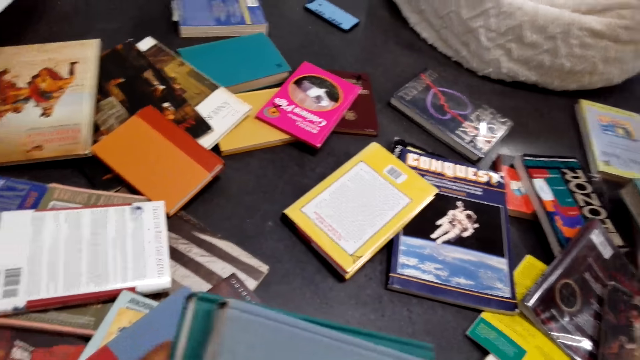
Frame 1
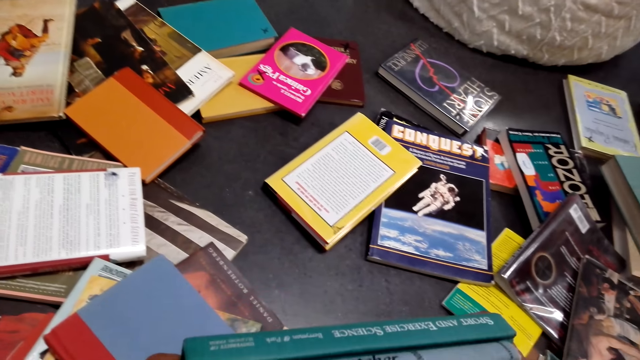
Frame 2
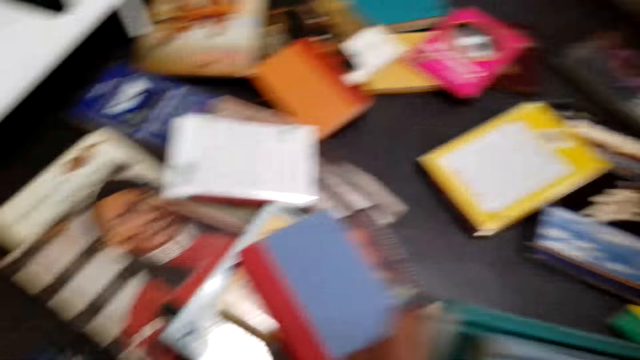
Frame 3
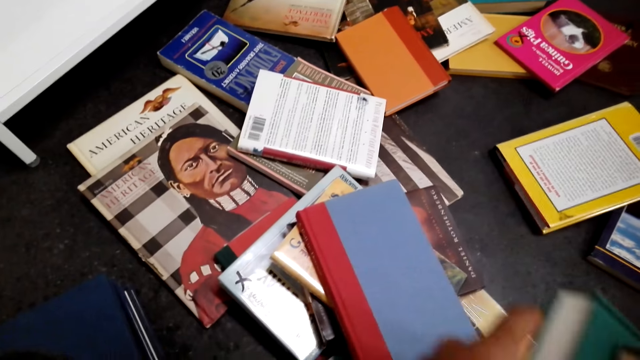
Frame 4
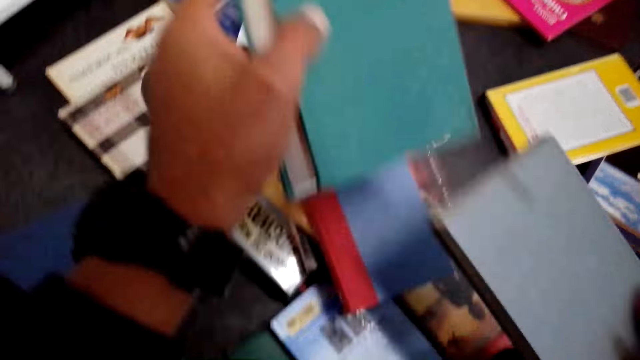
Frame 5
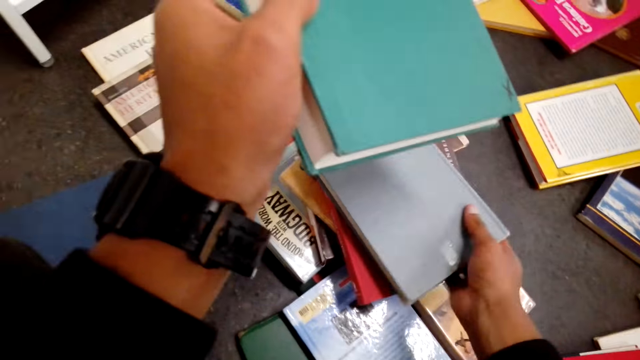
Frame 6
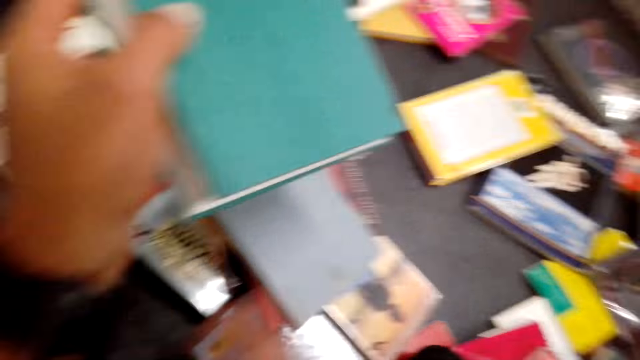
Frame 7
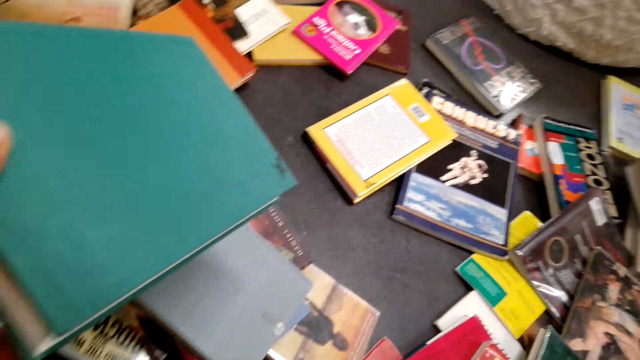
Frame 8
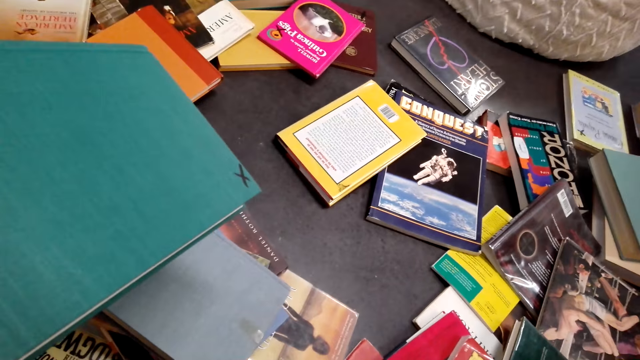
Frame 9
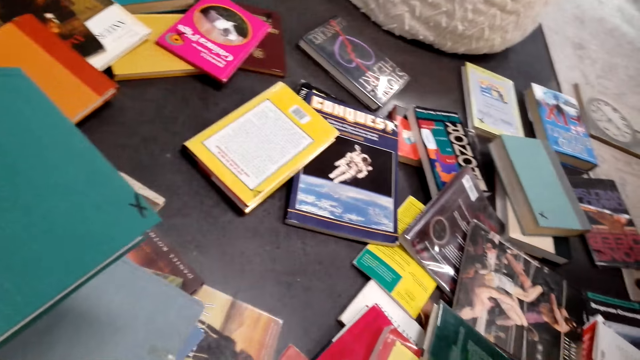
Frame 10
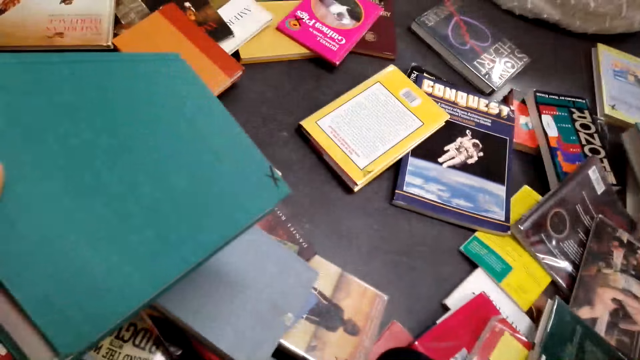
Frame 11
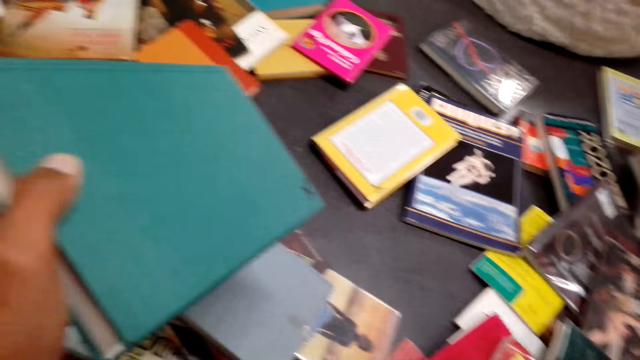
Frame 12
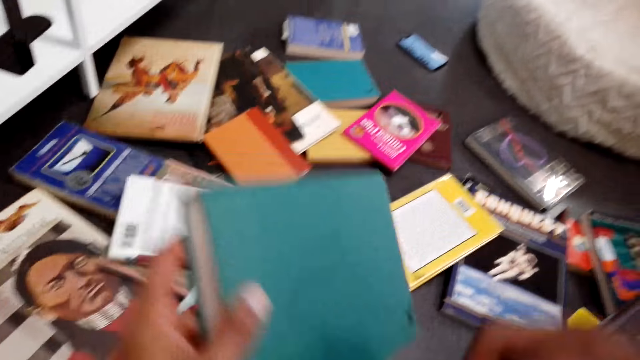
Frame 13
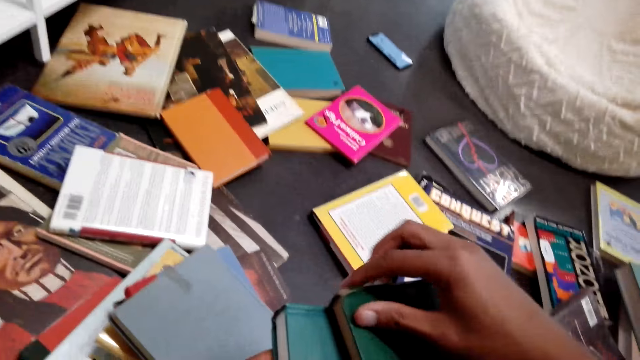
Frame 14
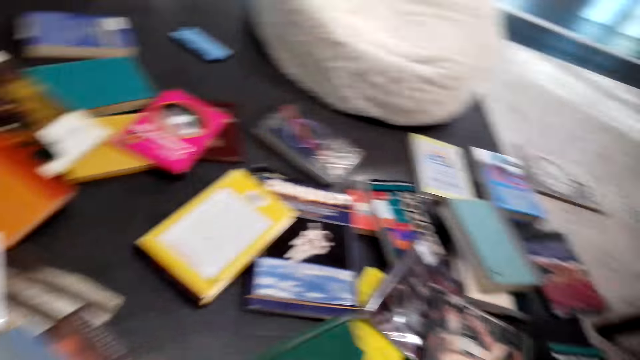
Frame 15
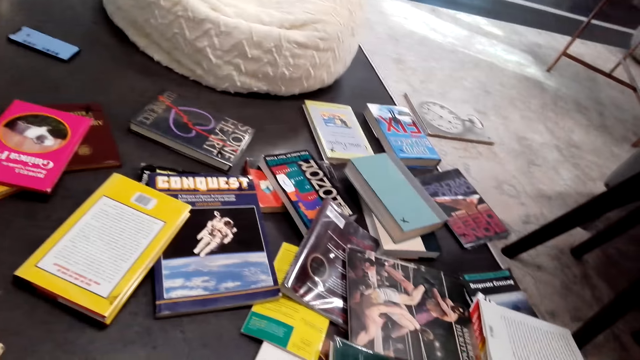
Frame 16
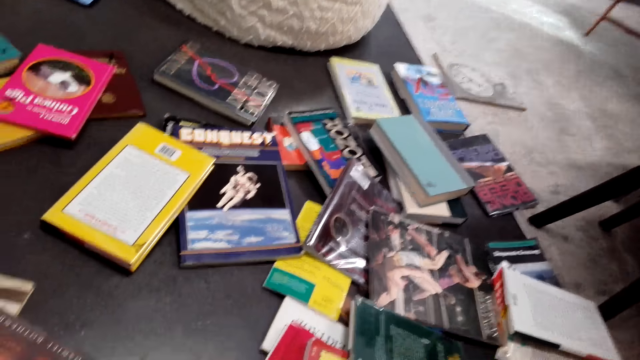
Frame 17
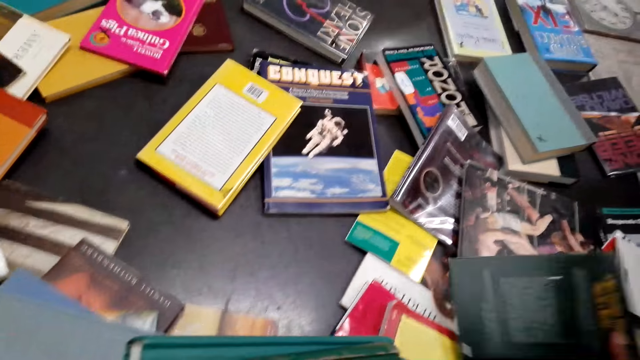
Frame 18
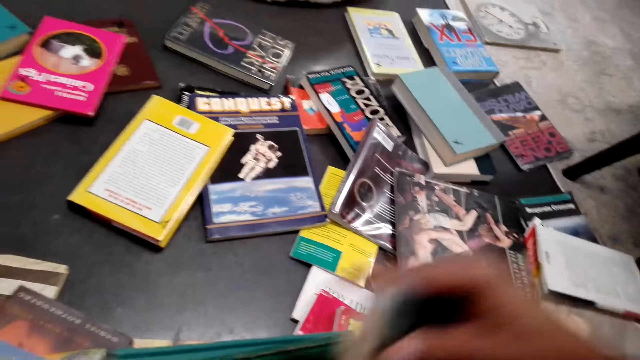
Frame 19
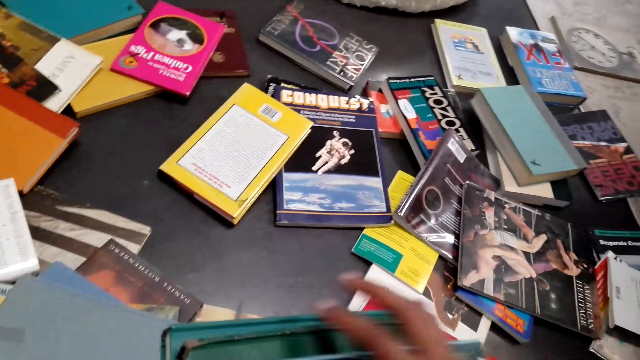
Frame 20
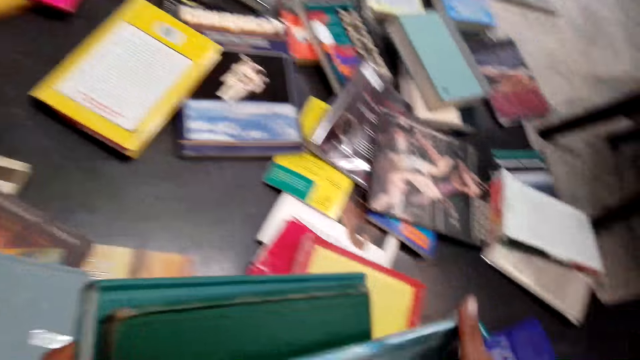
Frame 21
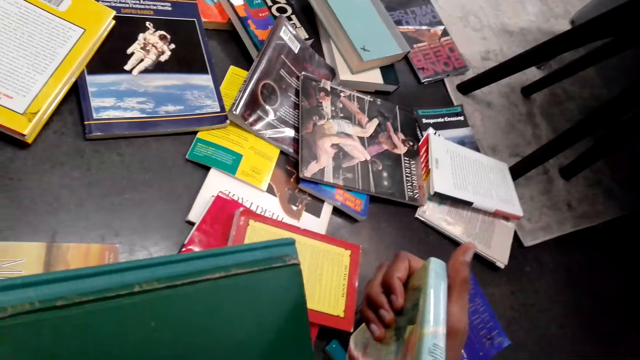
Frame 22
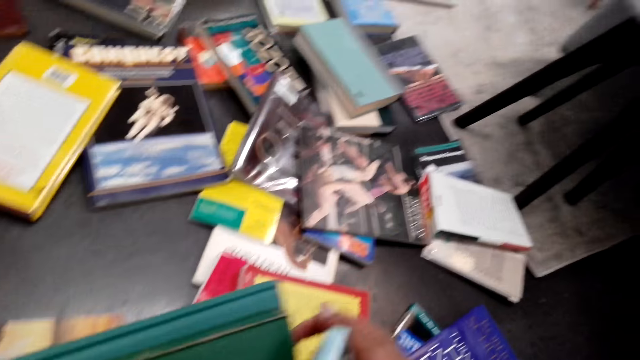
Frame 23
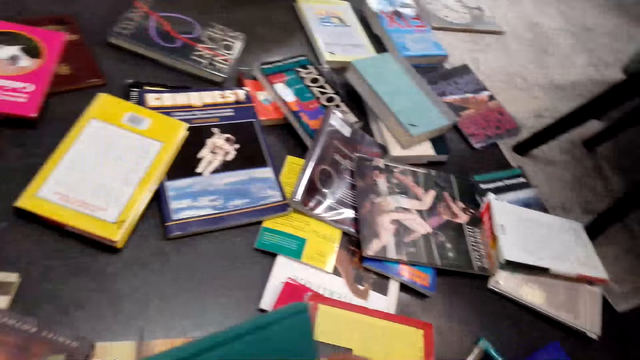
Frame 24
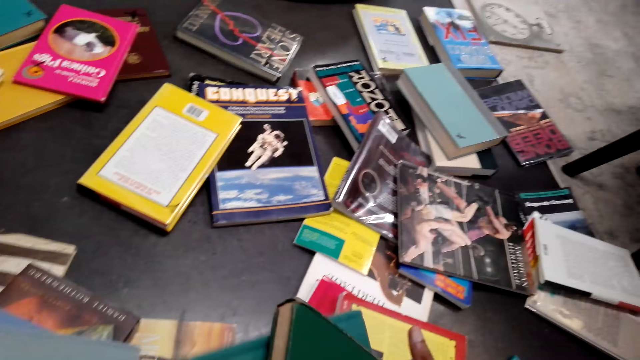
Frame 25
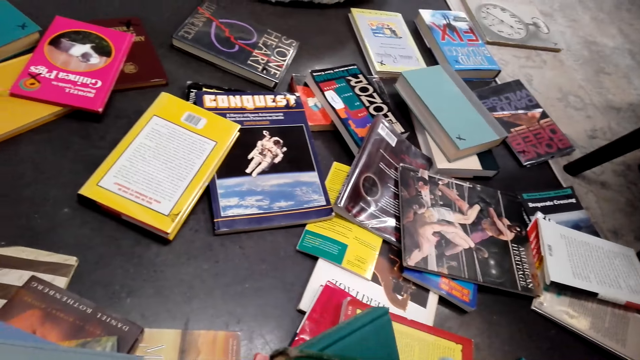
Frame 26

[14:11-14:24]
The camera wearer puts down a book. He looks around. He puts a book on his left hand. He arranges the books. He picks up a book.

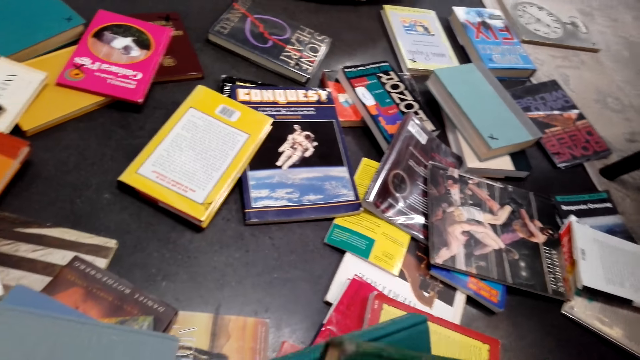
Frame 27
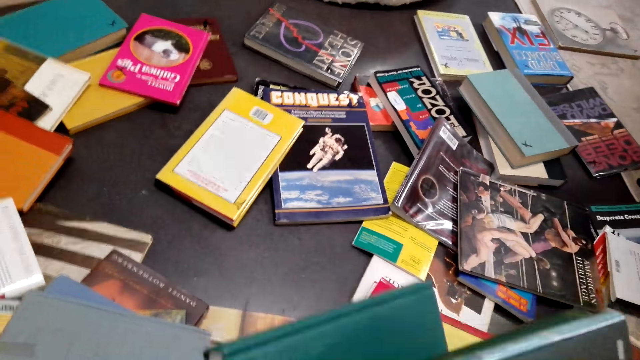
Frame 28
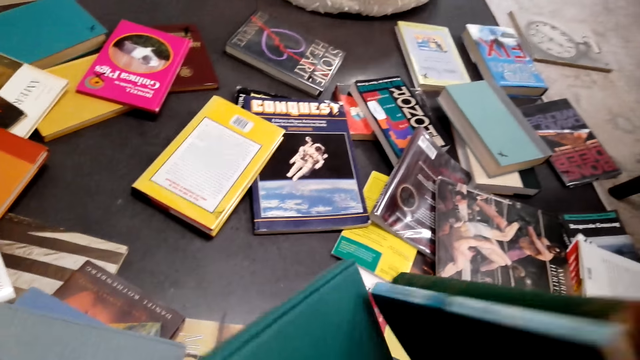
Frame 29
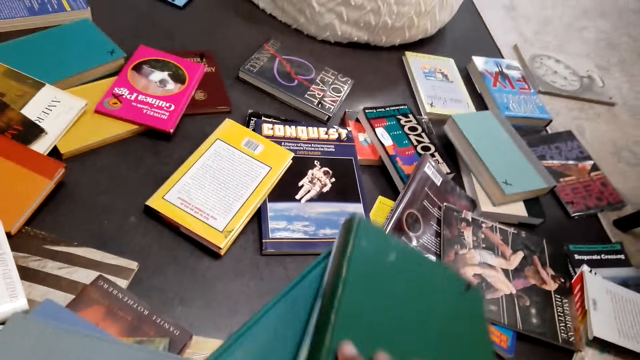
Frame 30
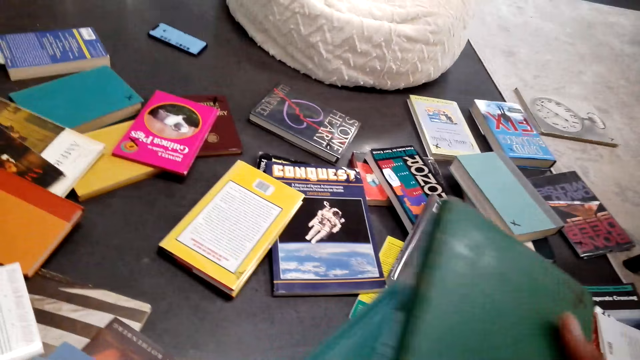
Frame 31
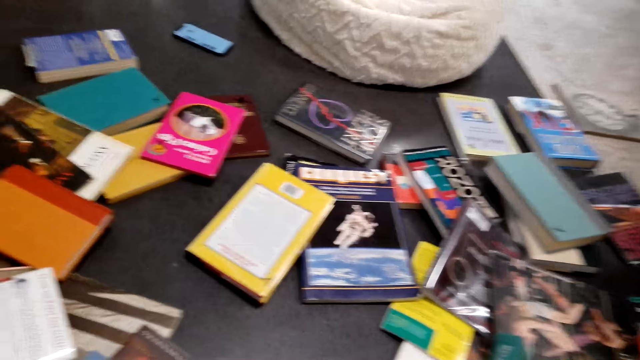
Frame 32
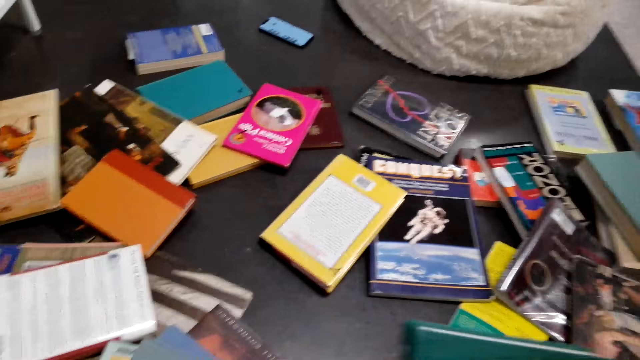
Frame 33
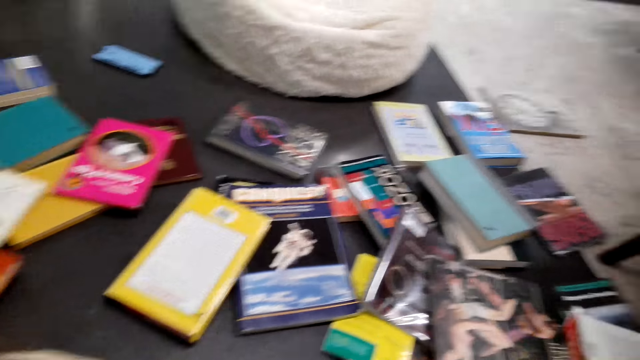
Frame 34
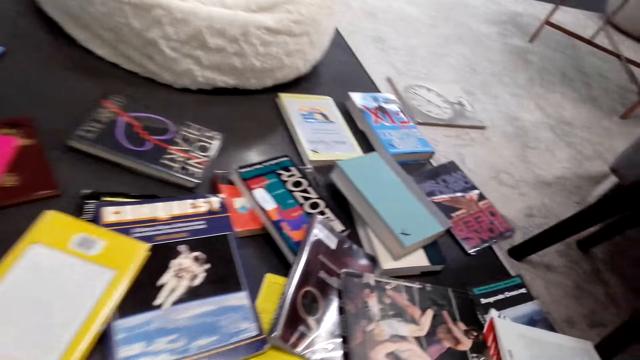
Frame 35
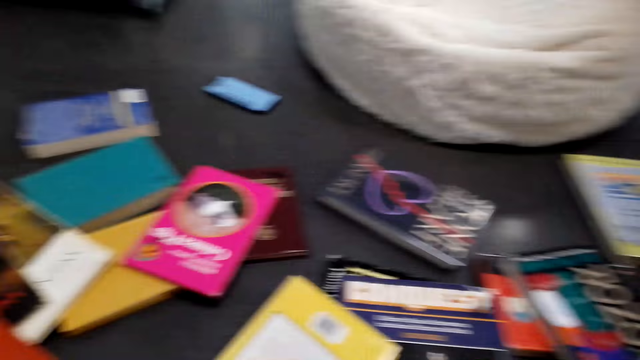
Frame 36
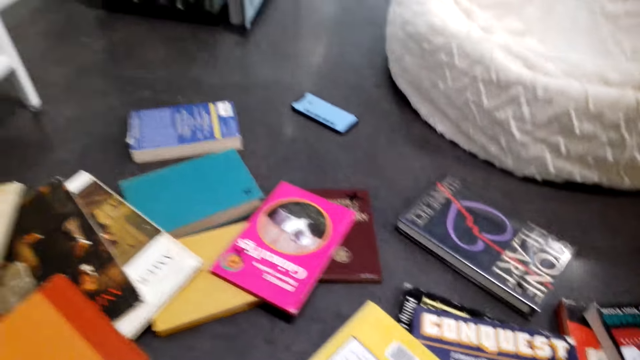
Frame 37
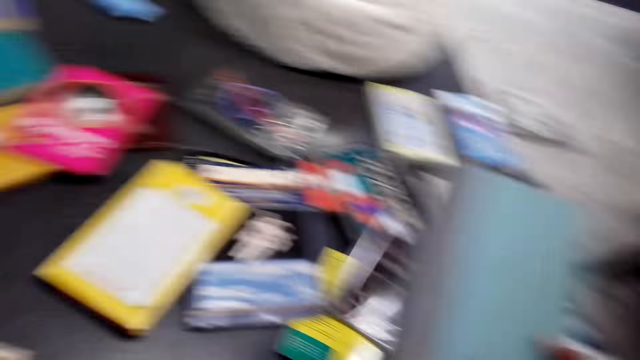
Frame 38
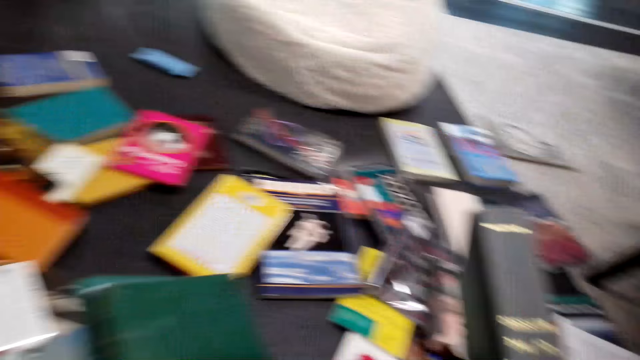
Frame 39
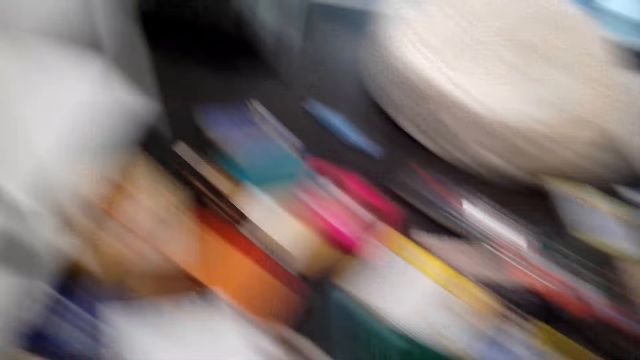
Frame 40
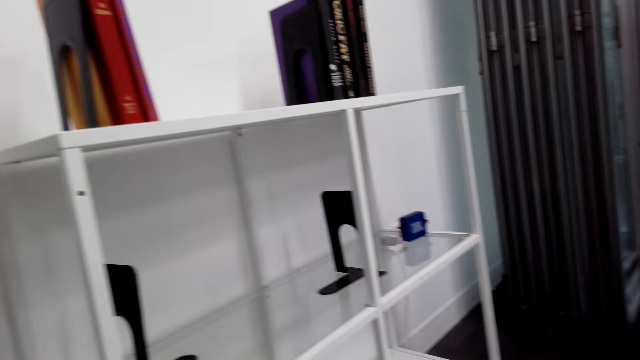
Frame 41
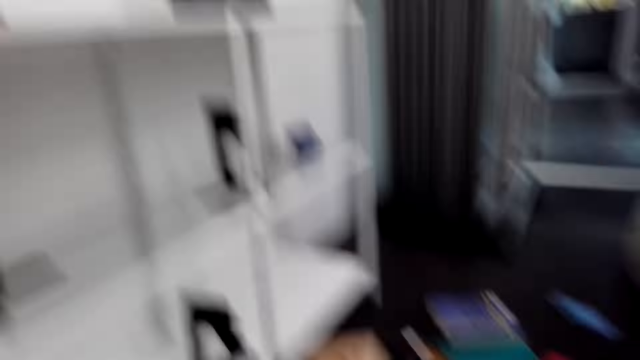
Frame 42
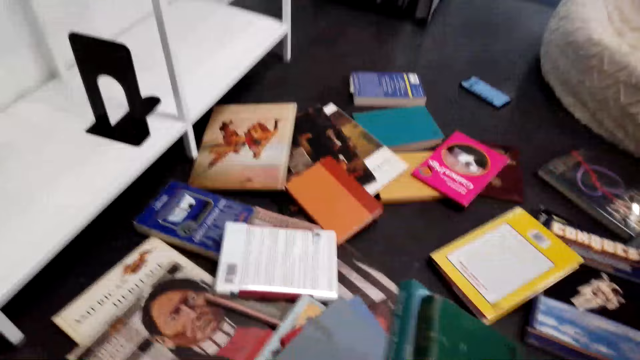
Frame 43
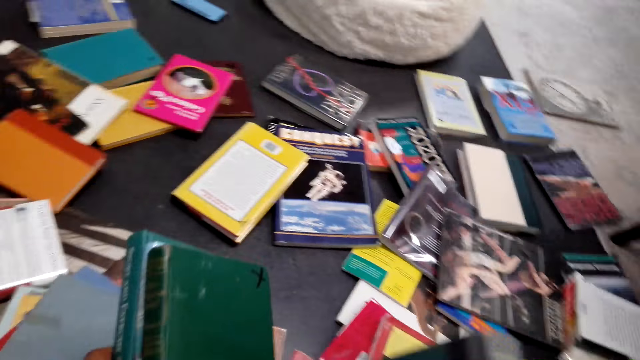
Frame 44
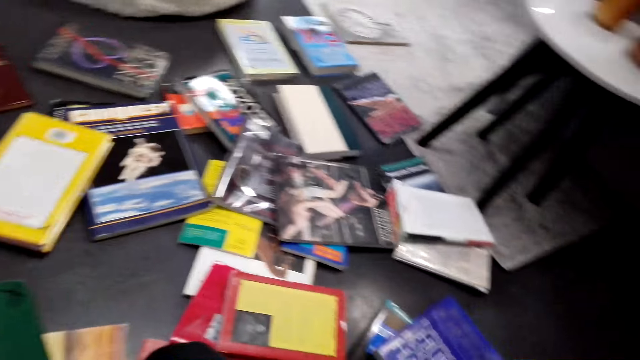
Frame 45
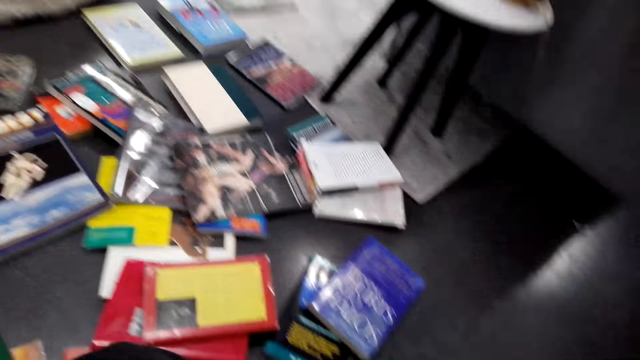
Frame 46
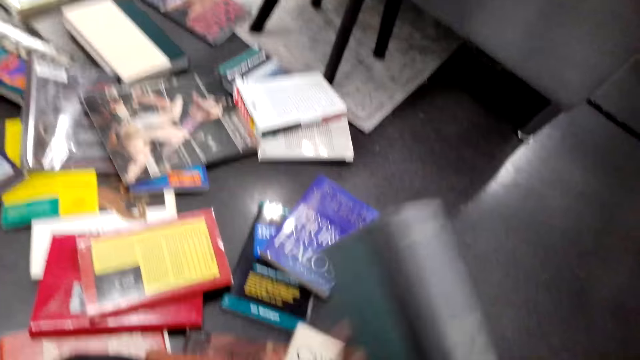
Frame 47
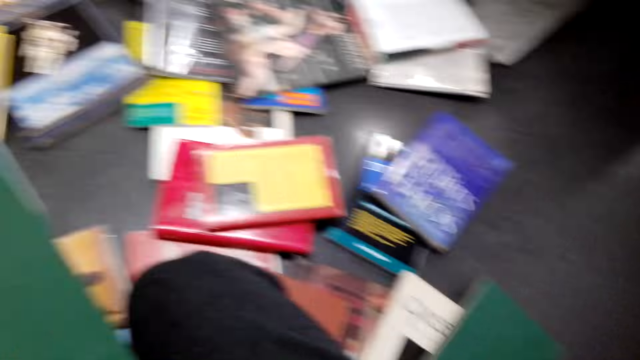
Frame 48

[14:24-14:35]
The camera wearer collects books together. They pick up a book. They look around.
